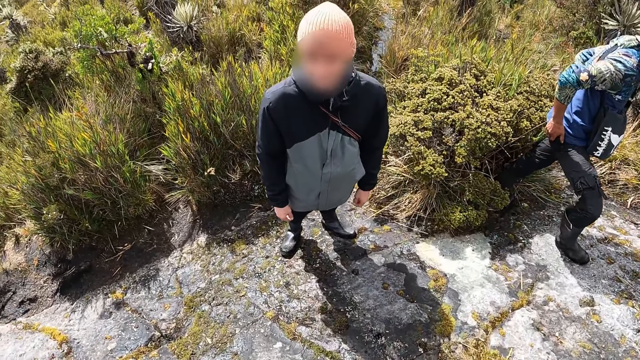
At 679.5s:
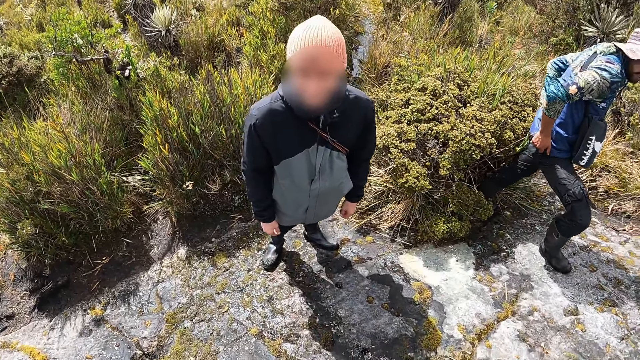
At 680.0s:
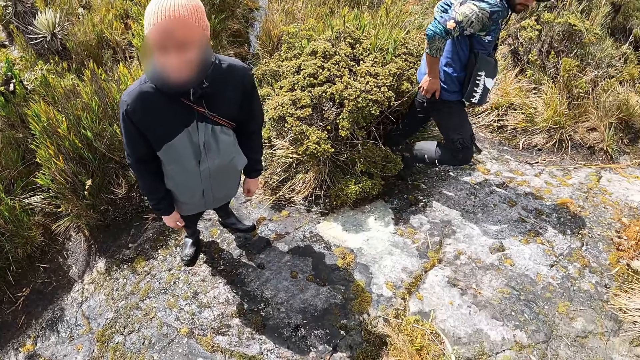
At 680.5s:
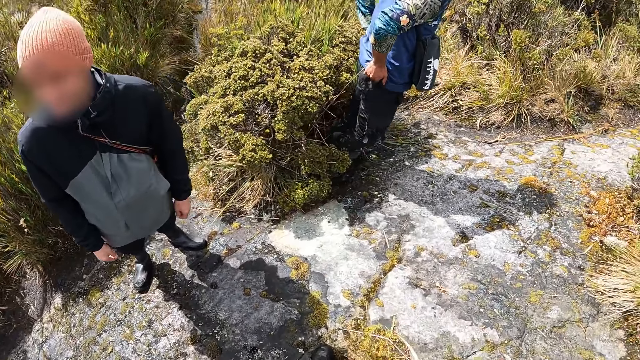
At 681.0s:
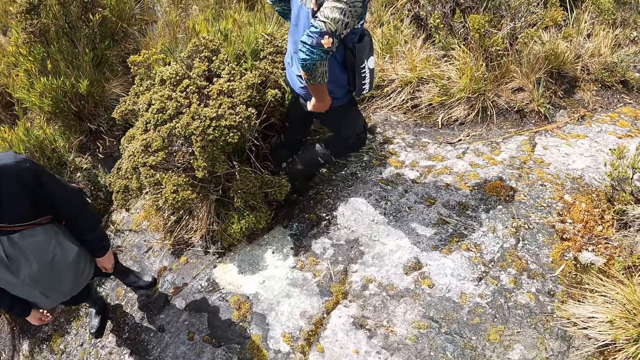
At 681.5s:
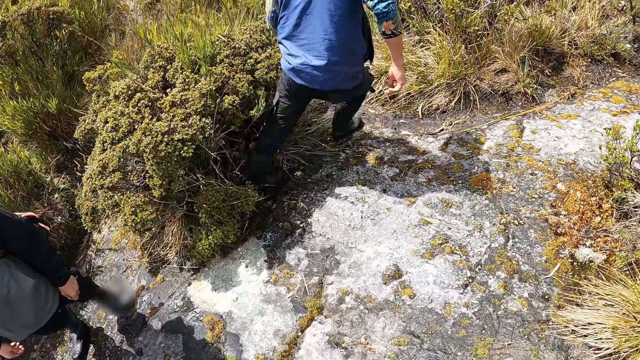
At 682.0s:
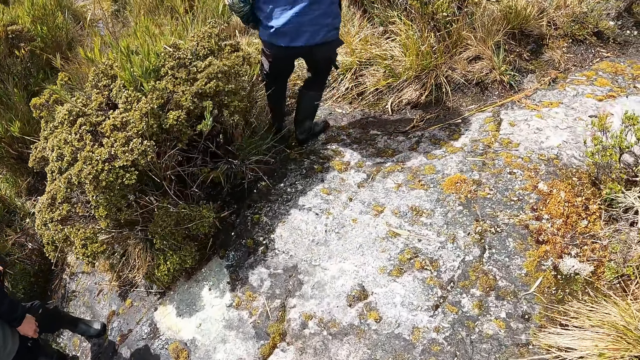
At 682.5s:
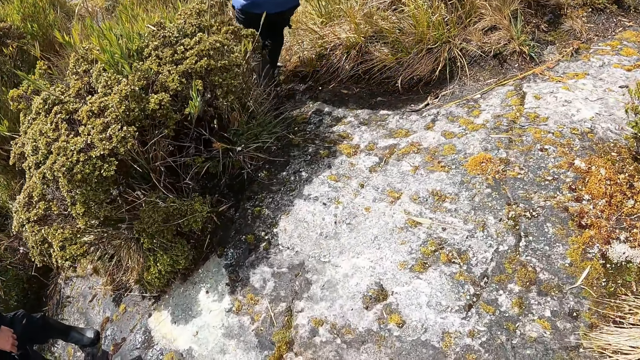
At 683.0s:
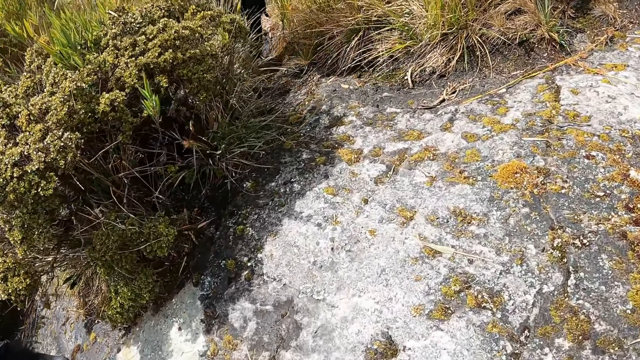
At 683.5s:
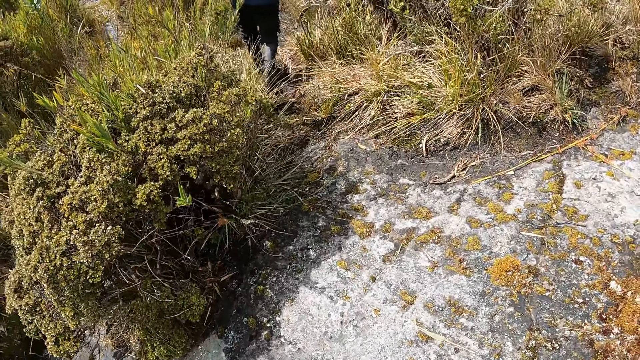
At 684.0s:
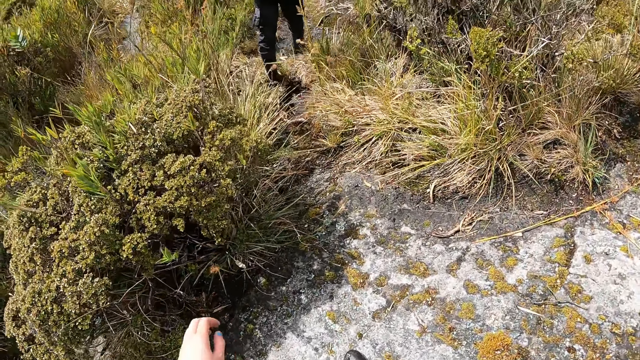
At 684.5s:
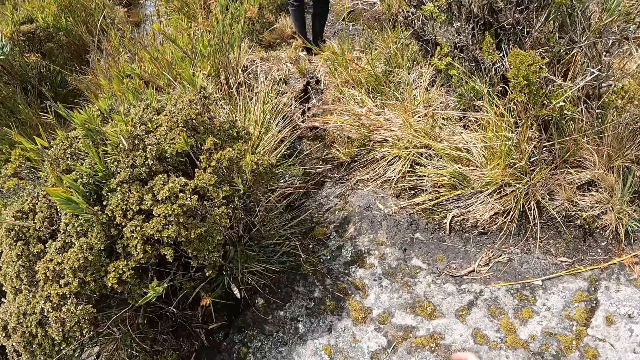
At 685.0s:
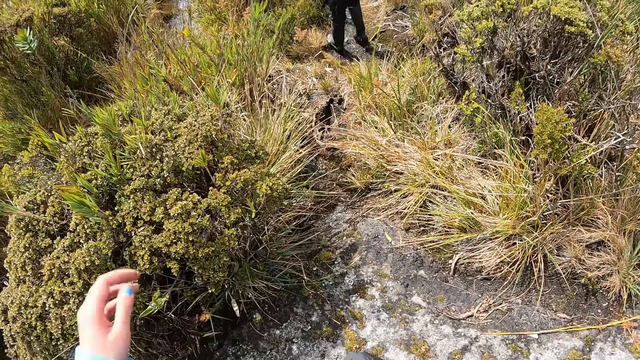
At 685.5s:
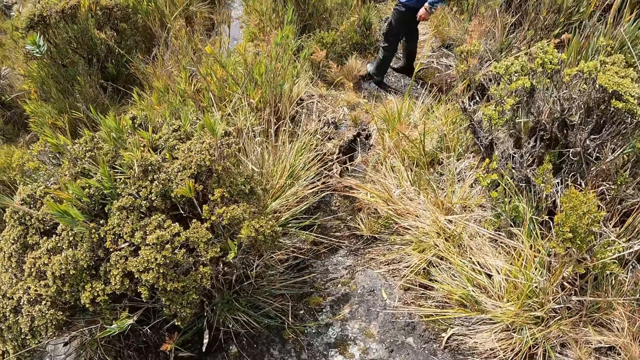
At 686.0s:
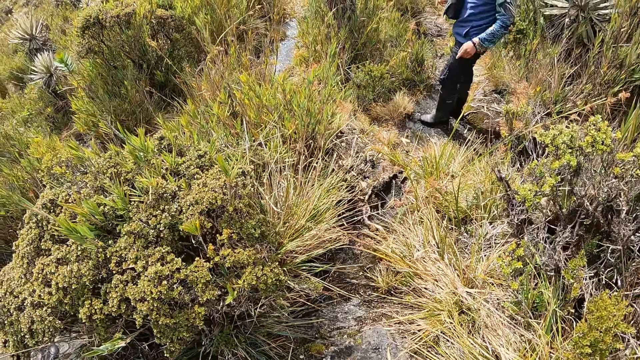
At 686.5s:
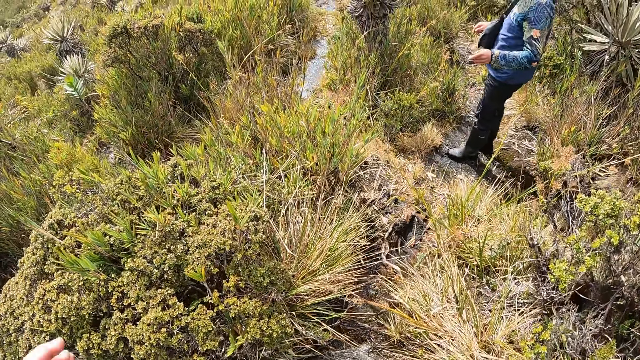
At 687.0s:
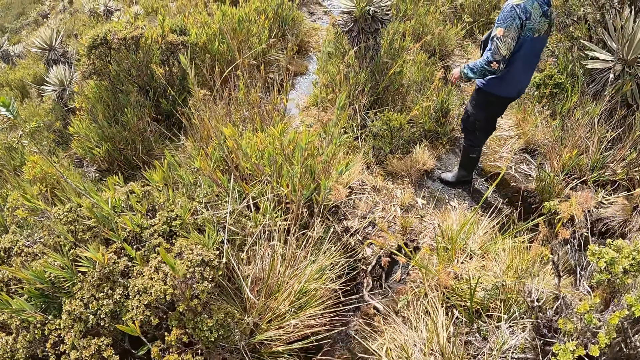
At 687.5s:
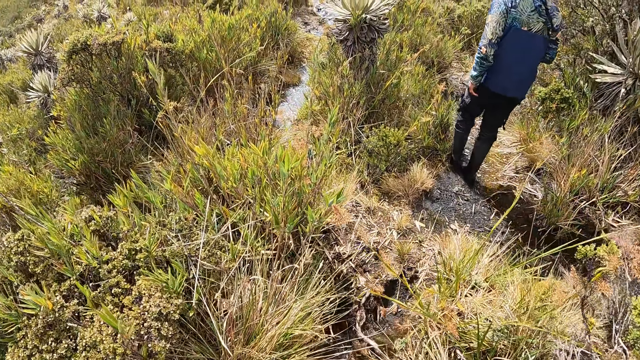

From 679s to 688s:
The camera wearer looks at a person. They look at another person. They look at the vegetation.

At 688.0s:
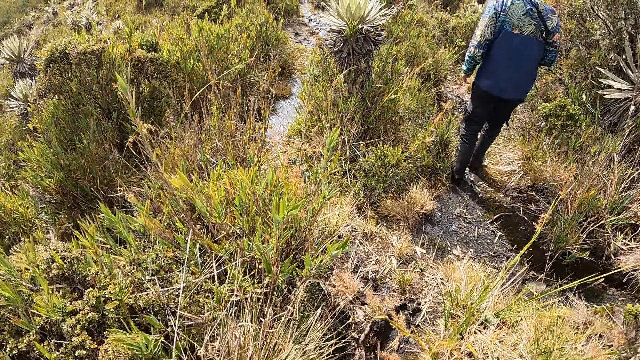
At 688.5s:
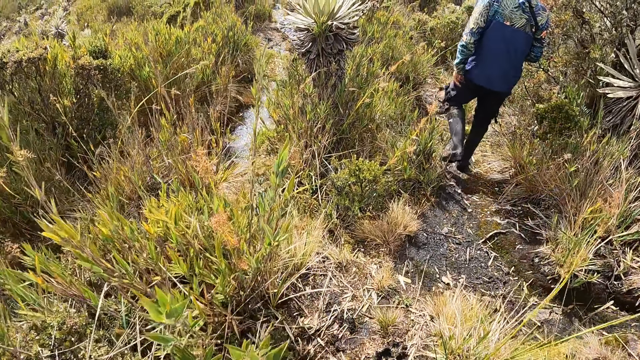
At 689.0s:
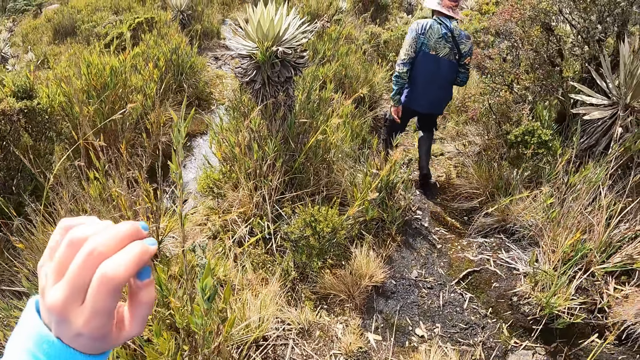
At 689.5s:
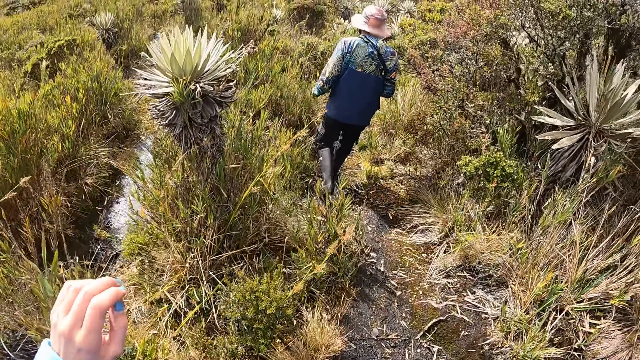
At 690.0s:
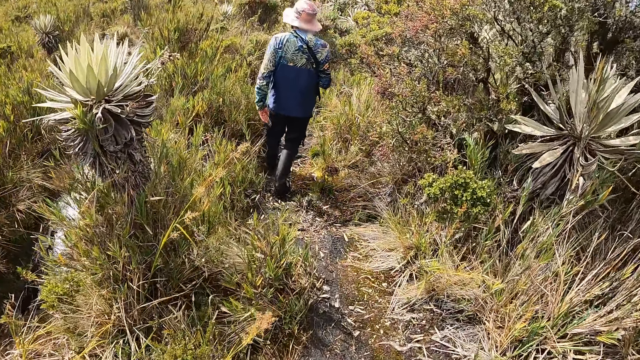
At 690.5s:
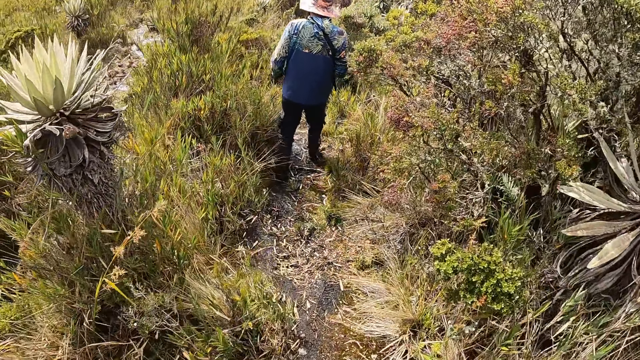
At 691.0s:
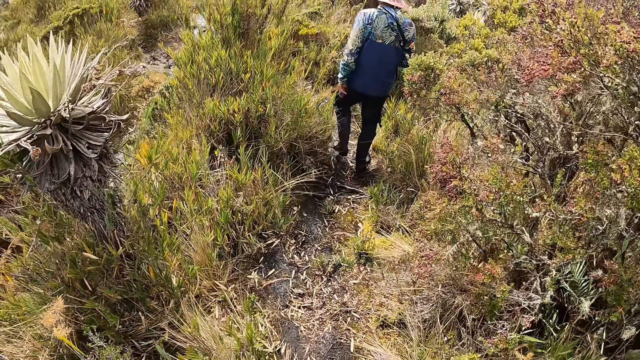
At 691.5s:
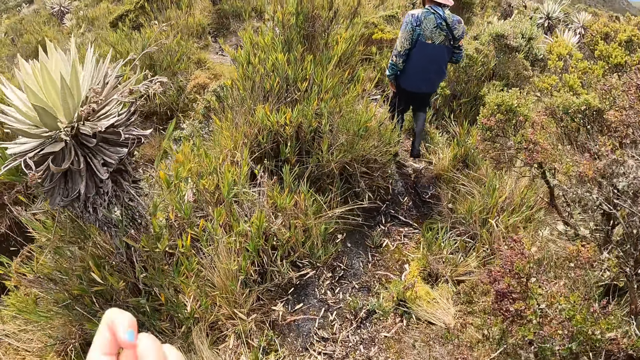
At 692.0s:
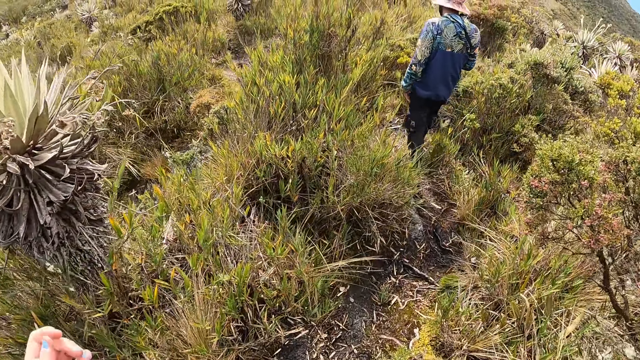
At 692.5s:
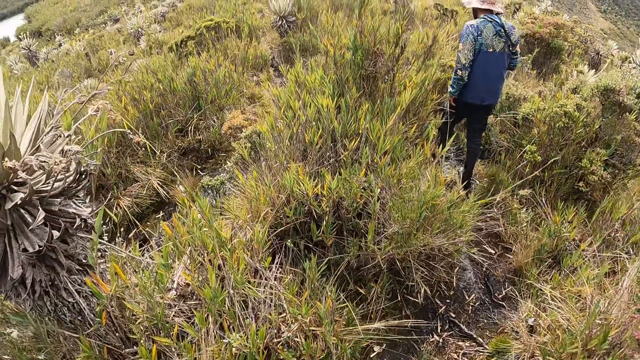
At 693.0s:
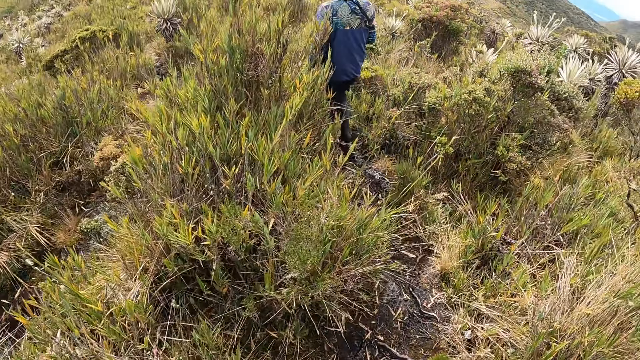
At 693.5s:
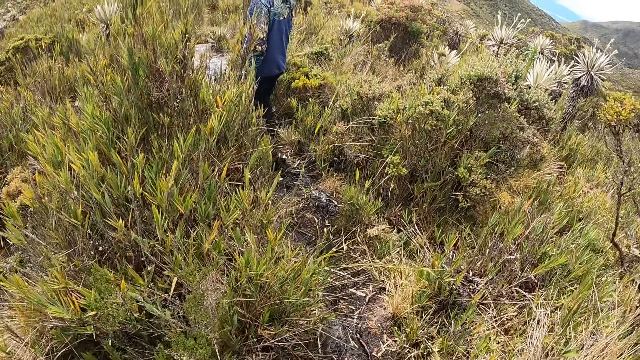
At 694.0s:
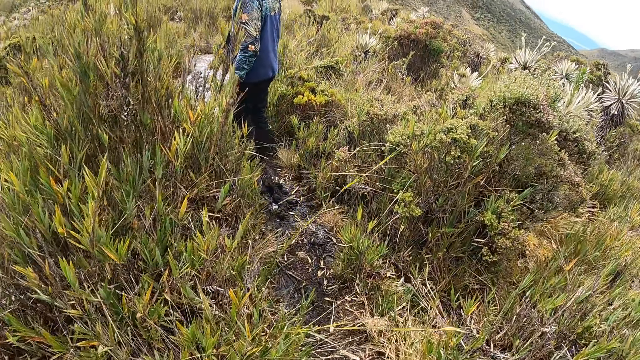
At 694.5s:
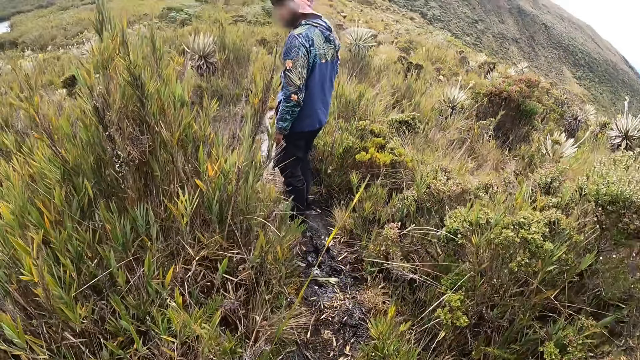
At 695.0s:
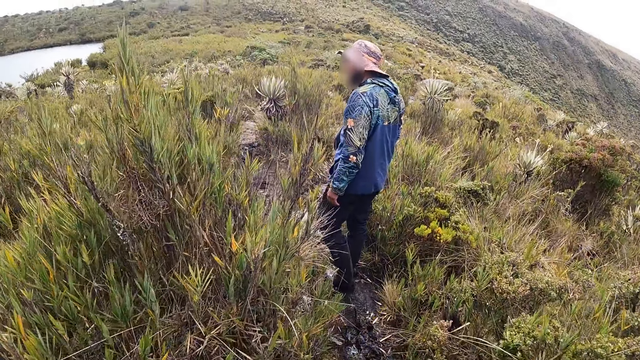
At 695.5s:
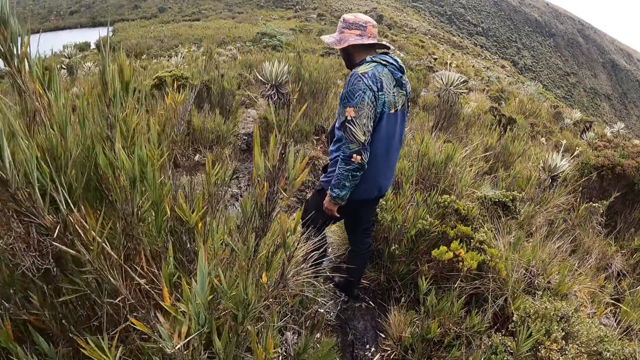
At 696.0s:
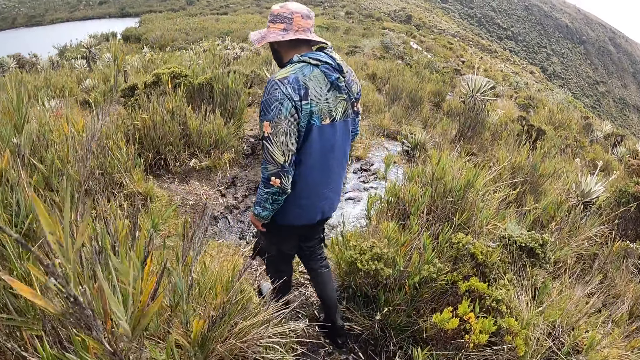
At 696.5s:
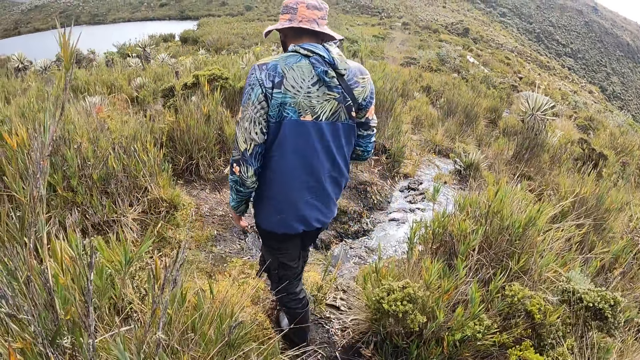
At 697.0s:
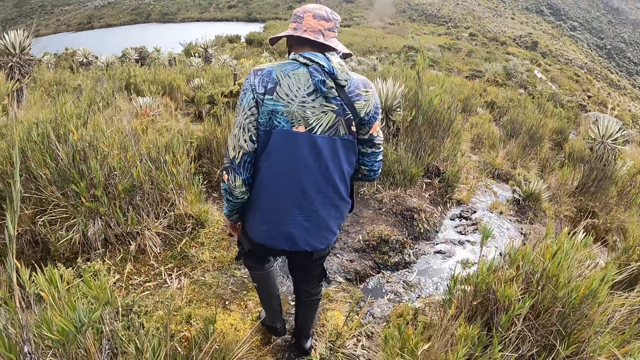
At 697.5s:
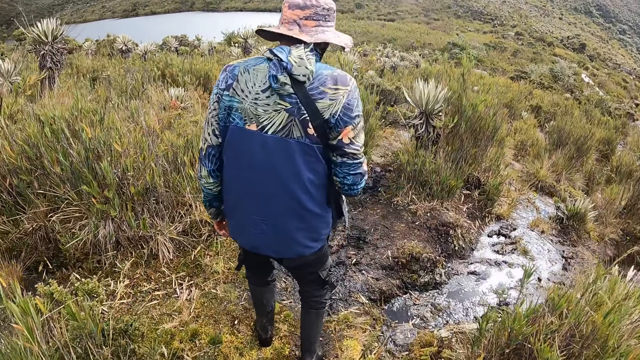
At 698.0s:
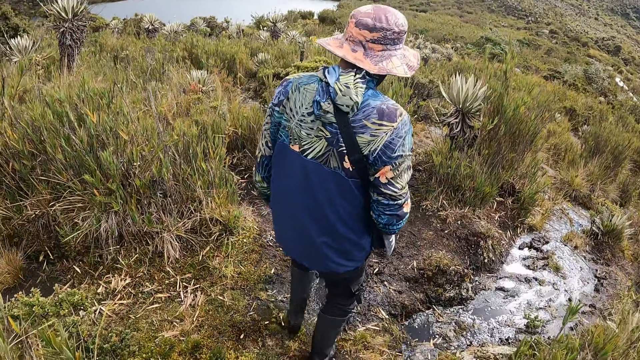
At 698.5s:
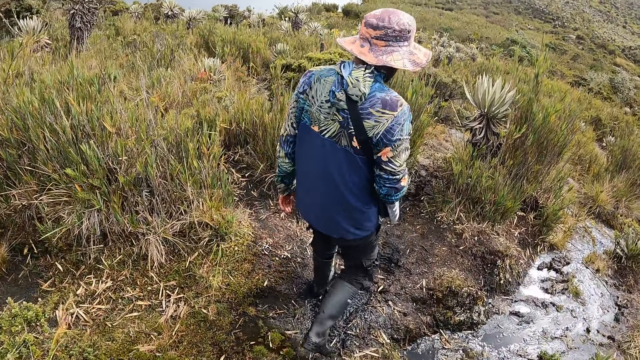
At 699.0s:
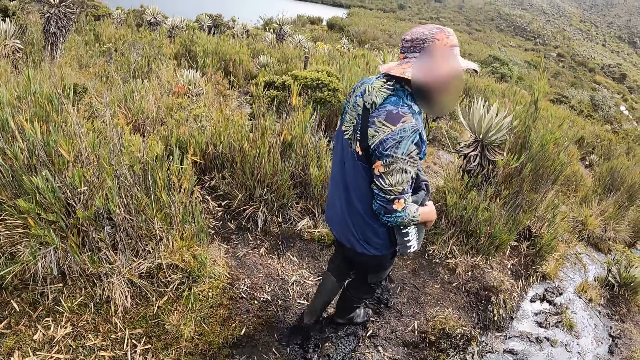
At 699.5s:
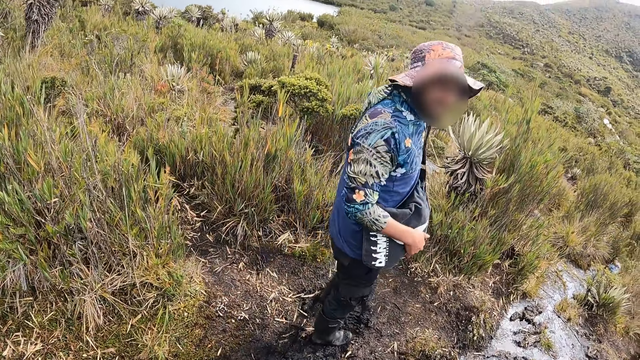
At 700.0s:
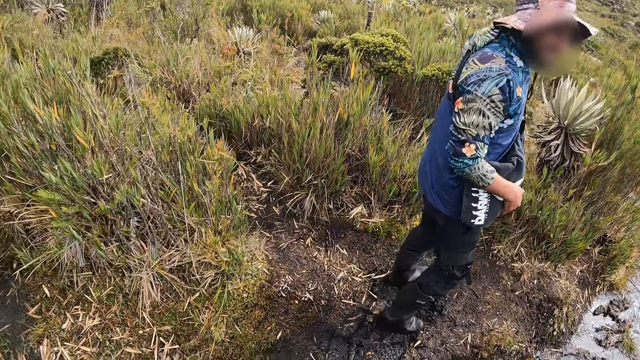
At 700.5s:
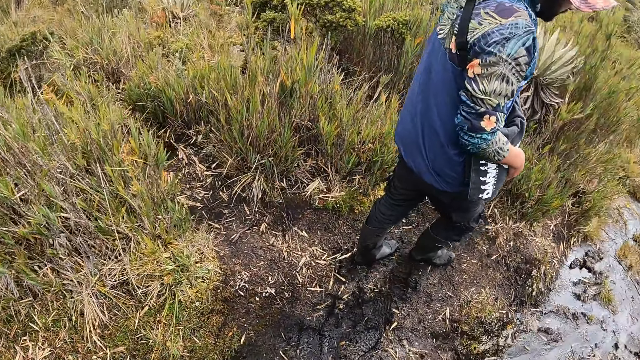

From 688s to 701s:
The camera wearer lifts the left hand. They look at a person. They look at the vegetation. They look at the person.
